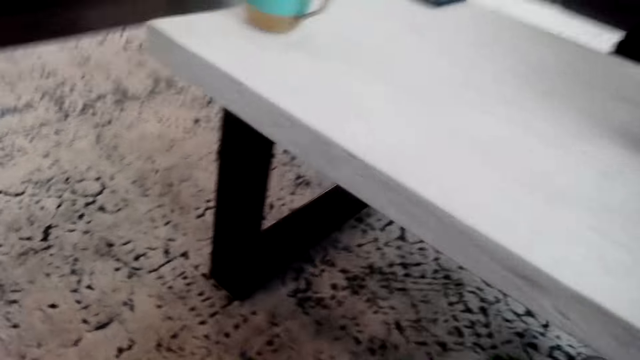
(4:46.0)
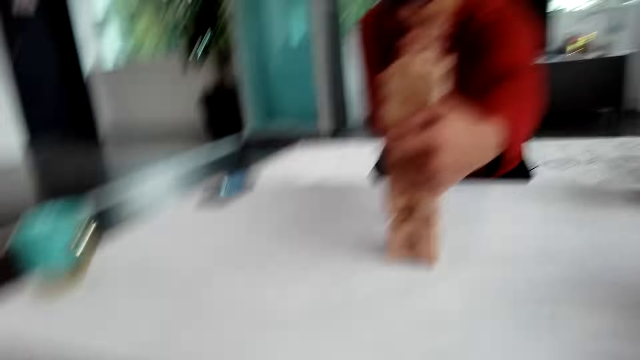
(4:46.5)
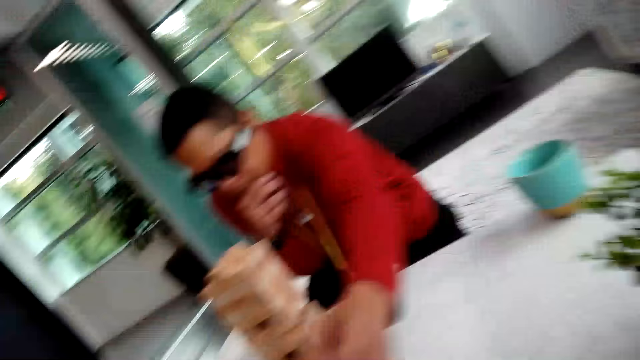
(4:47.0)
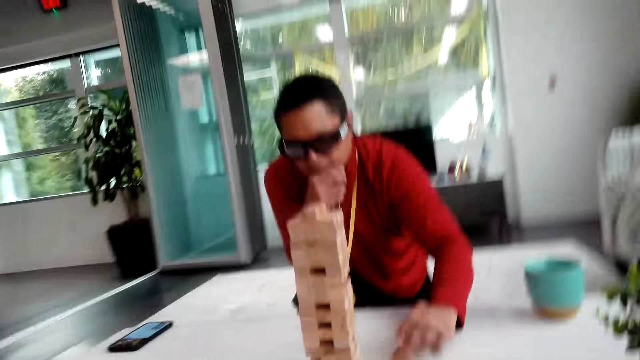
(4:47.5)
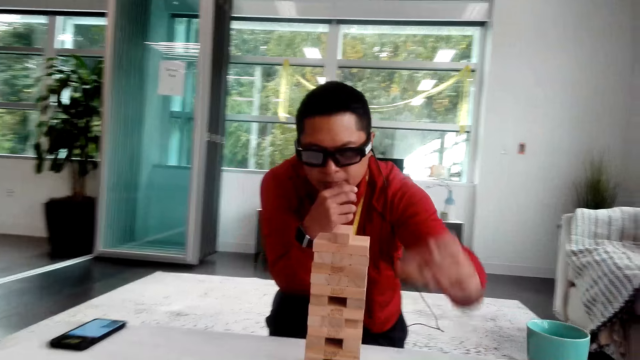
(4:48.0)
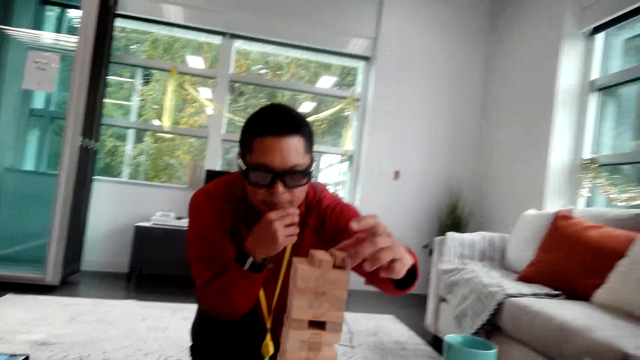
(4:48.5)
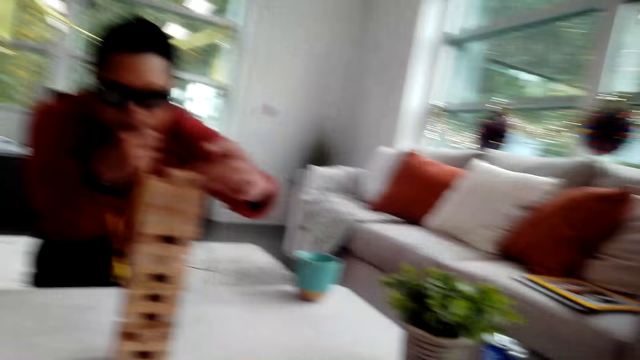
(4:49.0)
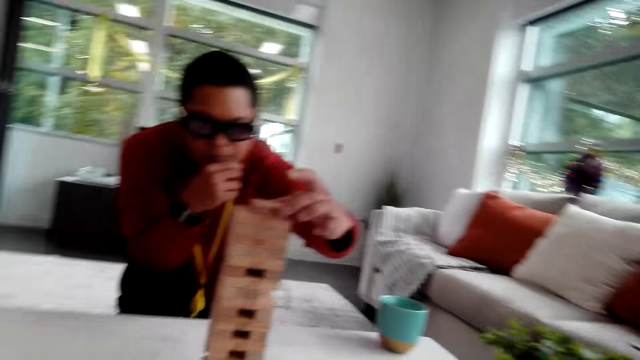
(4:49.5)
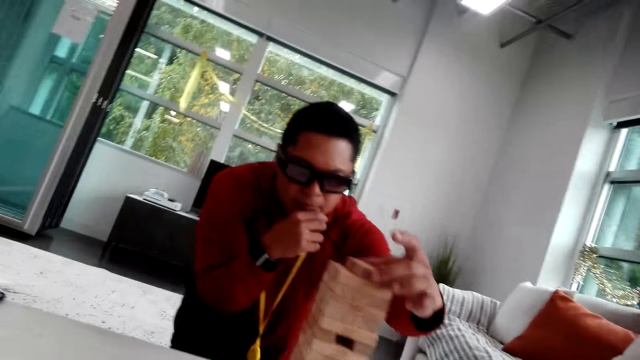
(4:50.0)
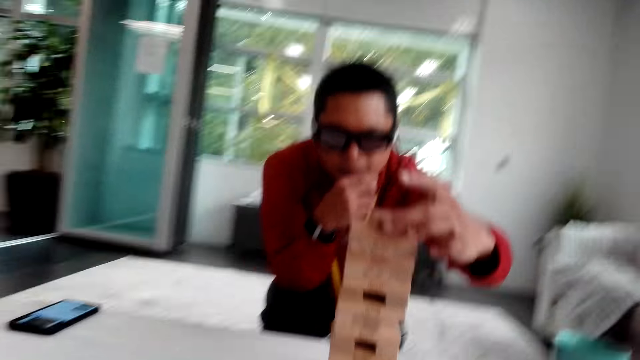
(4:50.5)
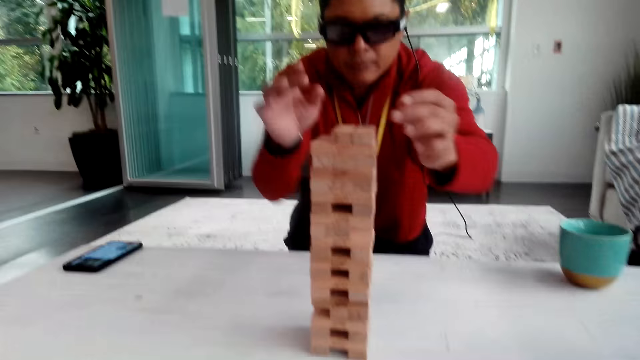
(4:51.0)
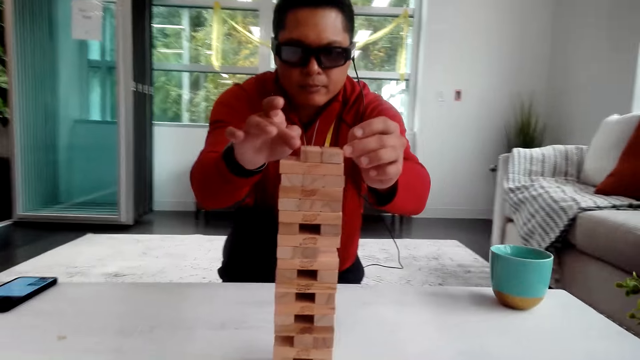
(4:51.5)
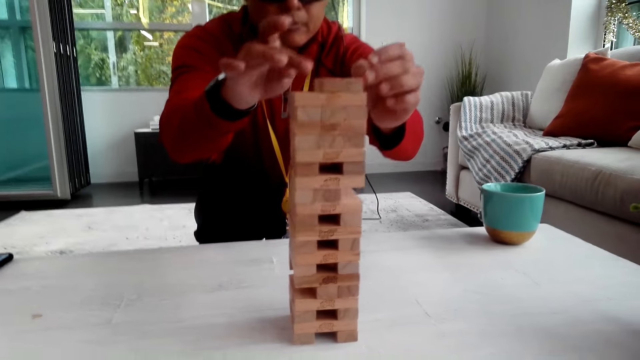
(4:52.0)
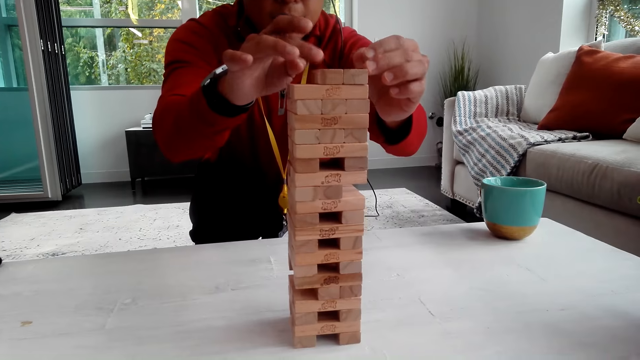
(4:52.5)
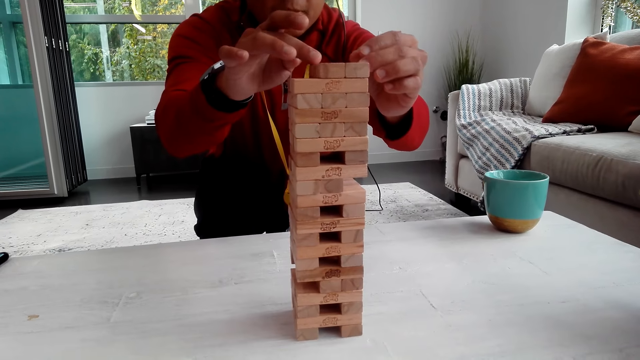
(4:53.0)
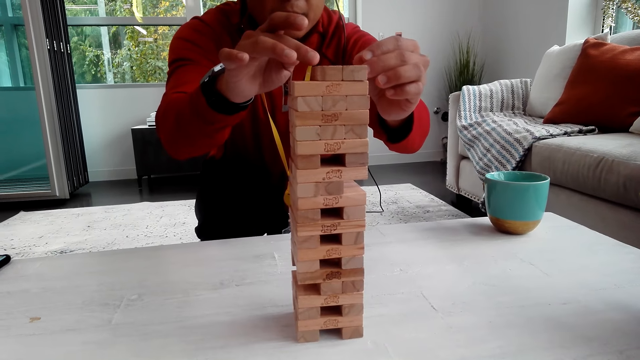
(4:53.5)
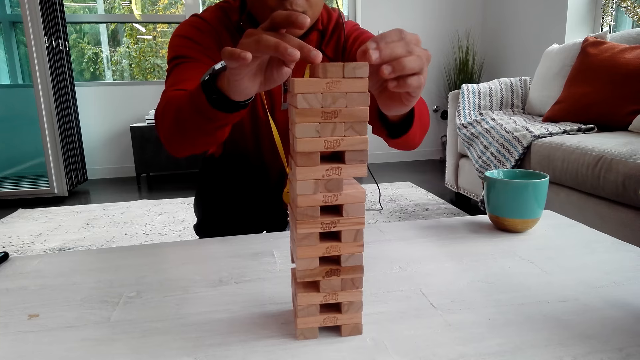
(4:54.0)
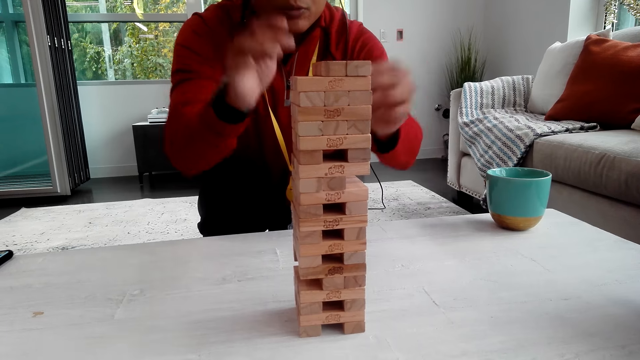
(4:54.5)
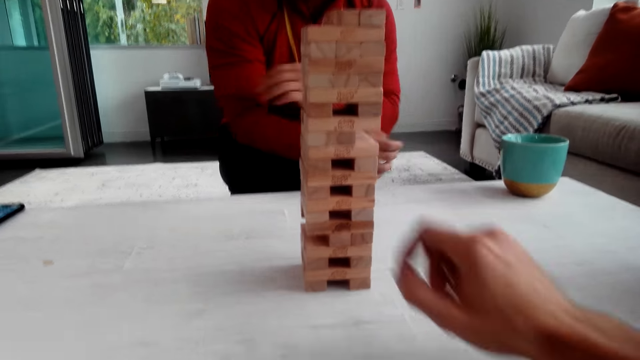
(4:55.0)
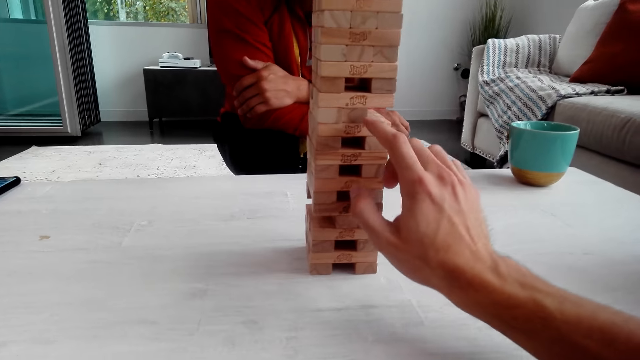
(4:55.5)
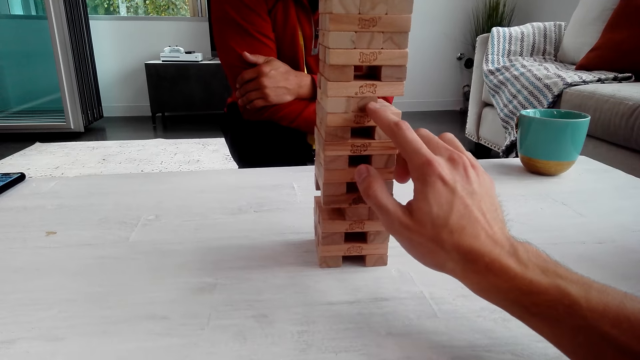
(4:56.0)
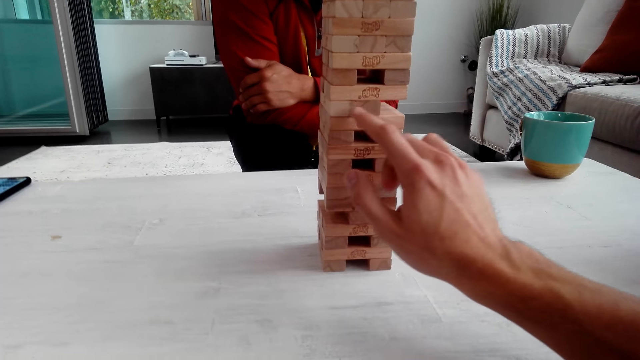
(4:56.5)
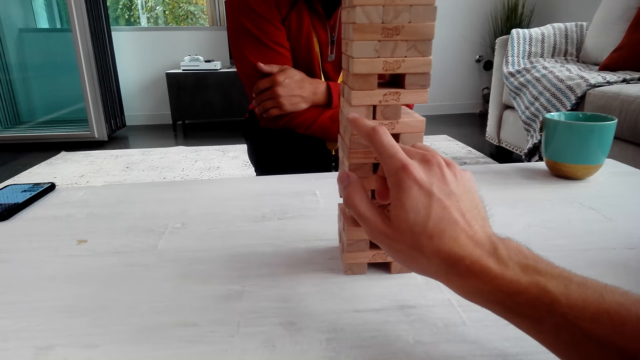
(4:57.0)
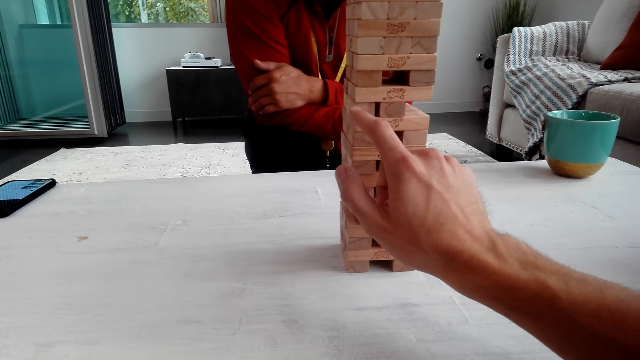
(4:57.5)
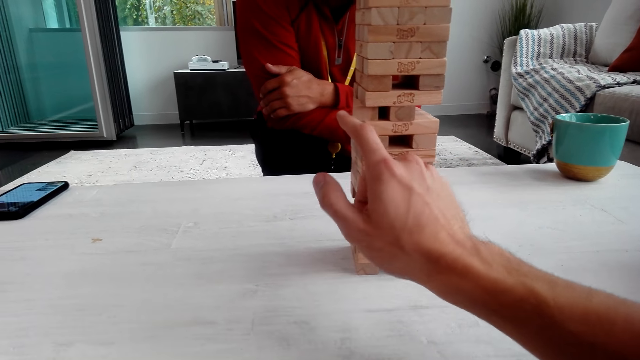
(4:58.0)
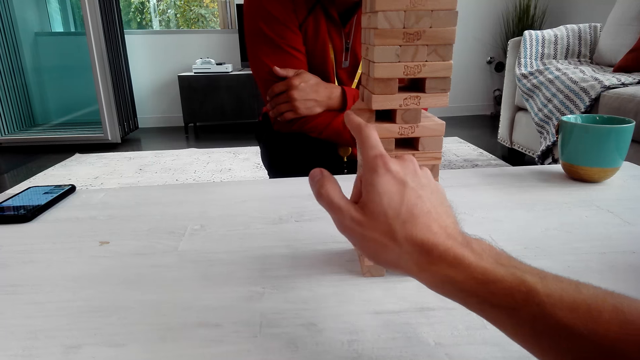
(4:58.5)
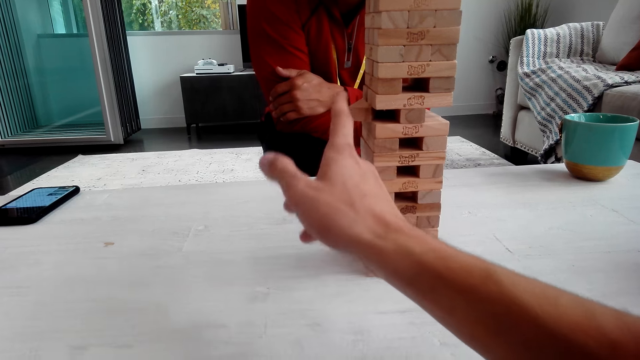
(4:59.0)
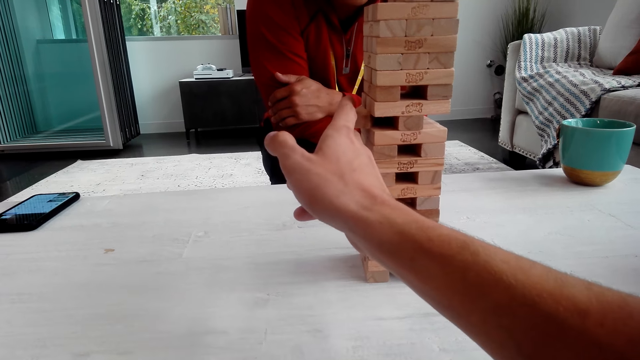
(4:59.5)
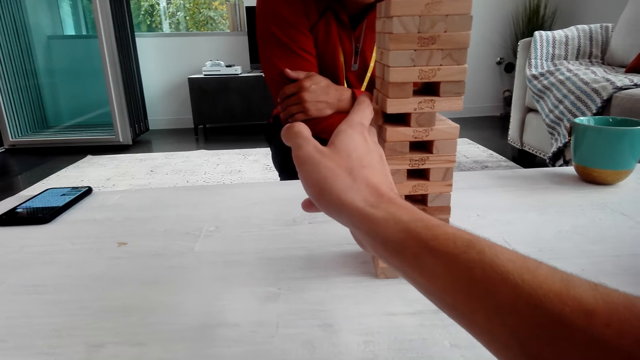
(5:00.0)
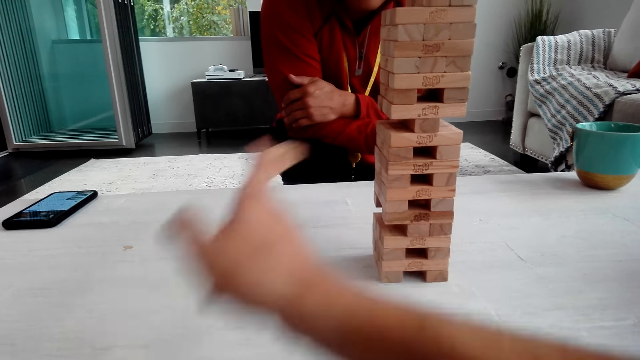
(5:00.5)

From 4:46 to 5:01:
The camera wearer looks around and looks under the table. A man puts the wooden block on top of the tower. The camera wearer aligns the wooden blocks on top of the tower. The man fixes the jenga. The camera wearer pushes the wooden block.

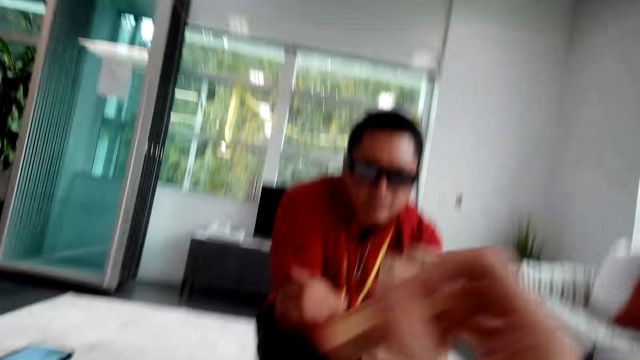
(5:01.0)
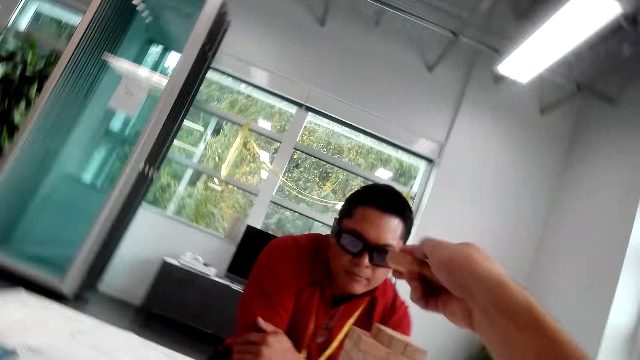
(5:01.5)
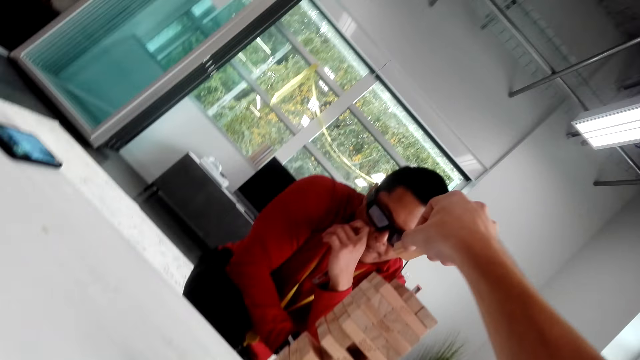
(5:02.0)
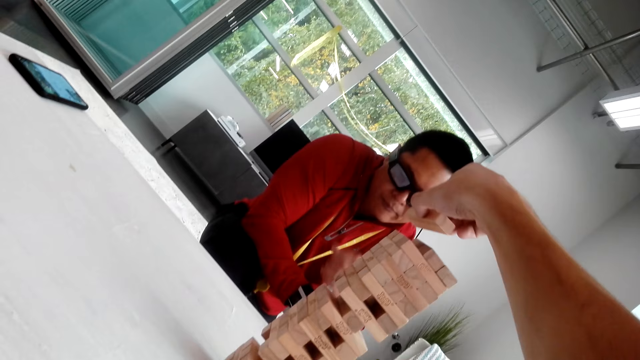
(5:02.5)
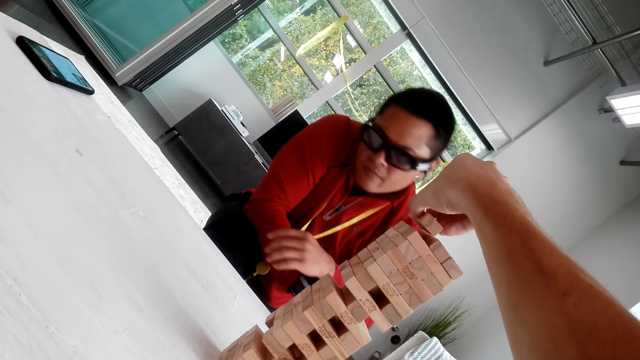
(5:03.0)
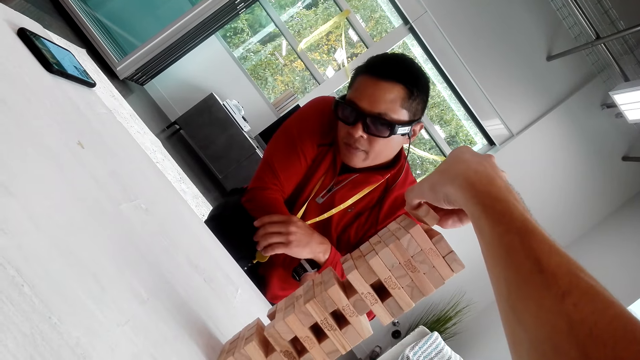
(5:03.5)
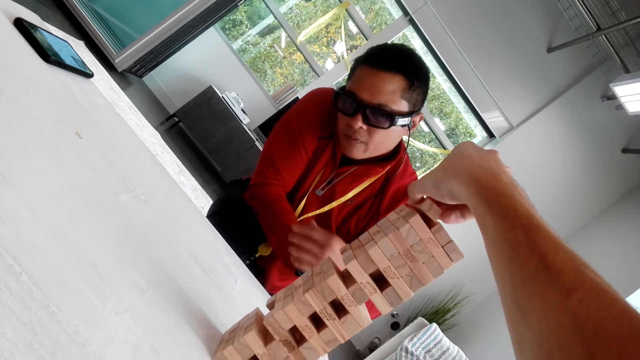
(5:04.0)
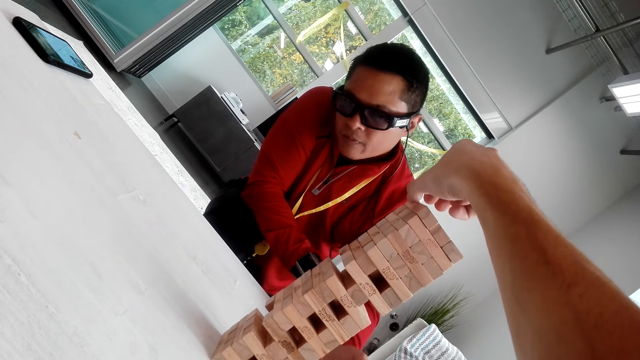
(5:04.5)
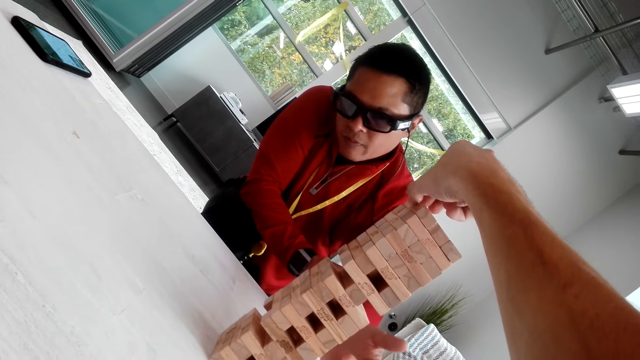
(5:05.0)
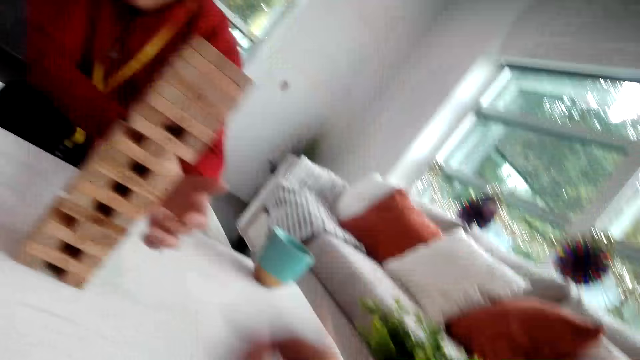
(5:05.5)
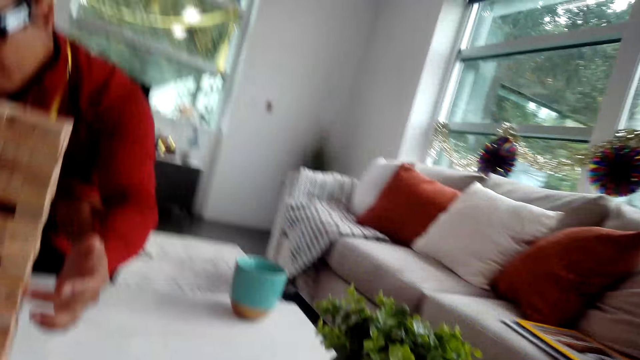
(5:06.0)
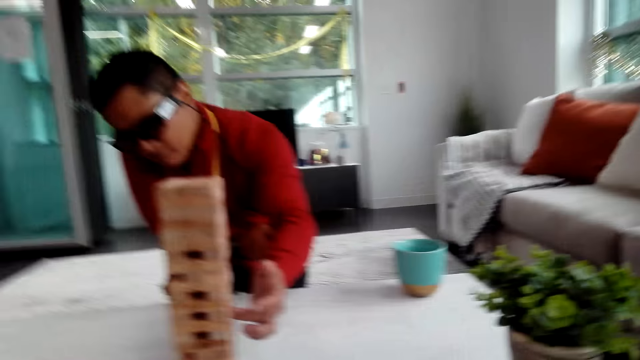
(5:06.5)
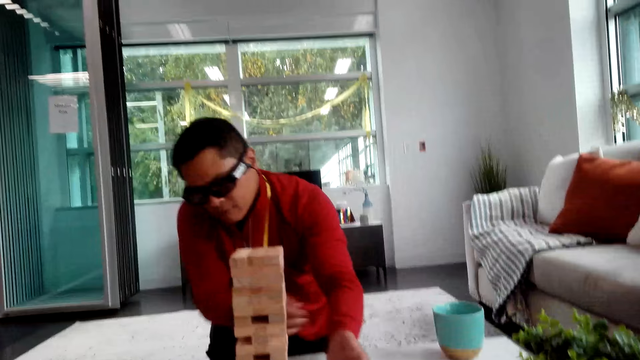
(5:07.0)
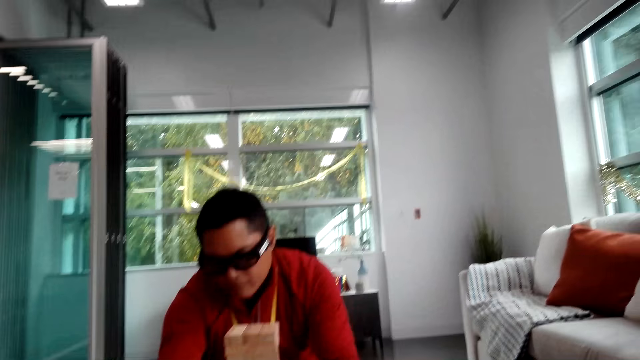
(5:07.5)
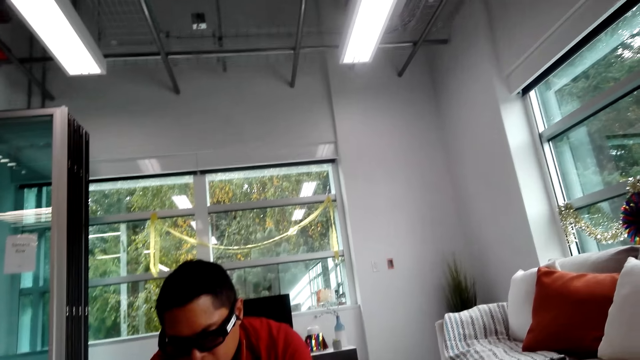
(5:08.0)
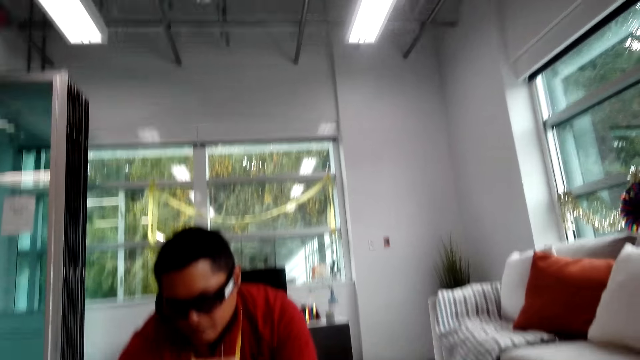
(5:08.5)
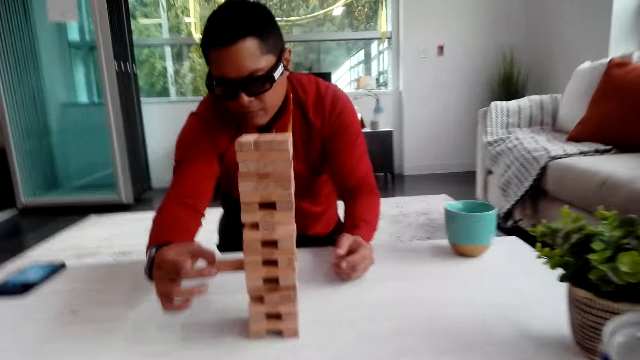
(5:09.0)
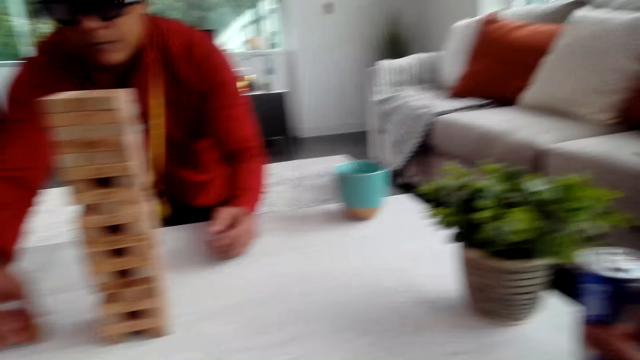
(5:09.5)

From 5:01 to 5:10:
The camera wearer puts the wooden block on top of the tower. A man removes the jenga. The man holds the wooden block.
